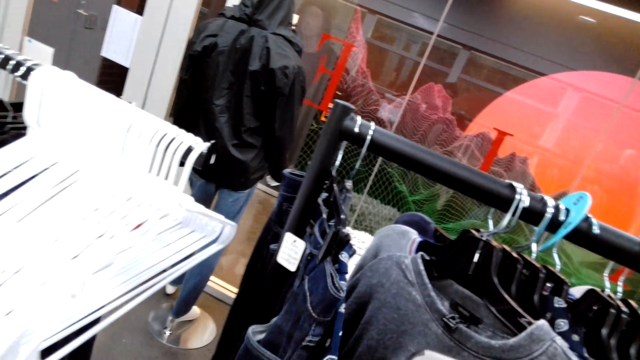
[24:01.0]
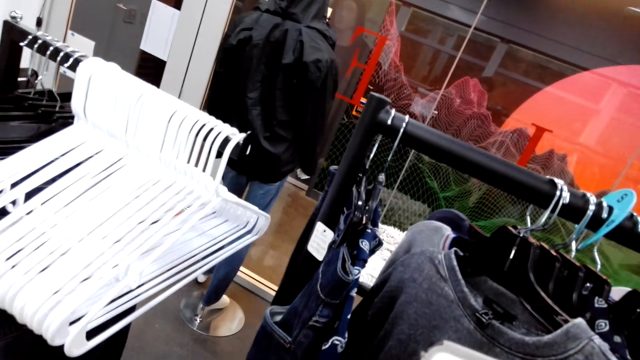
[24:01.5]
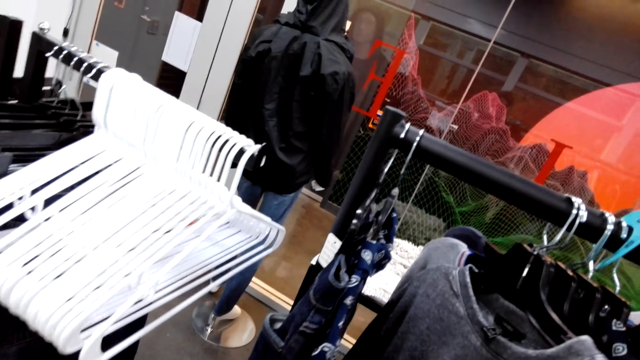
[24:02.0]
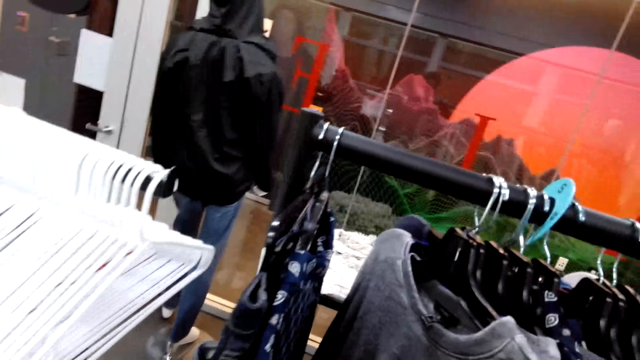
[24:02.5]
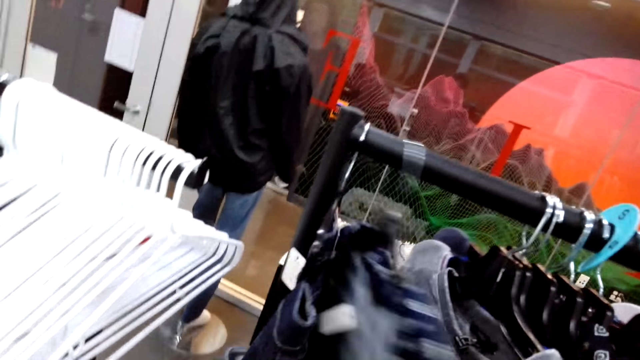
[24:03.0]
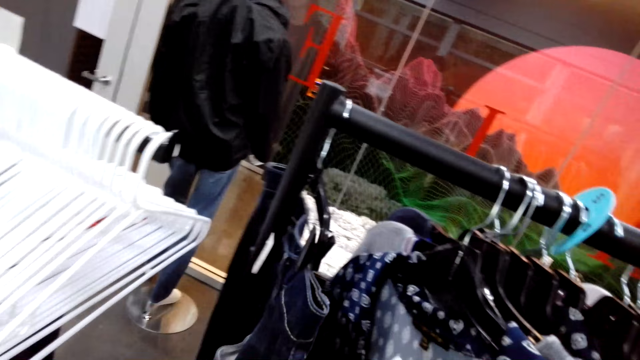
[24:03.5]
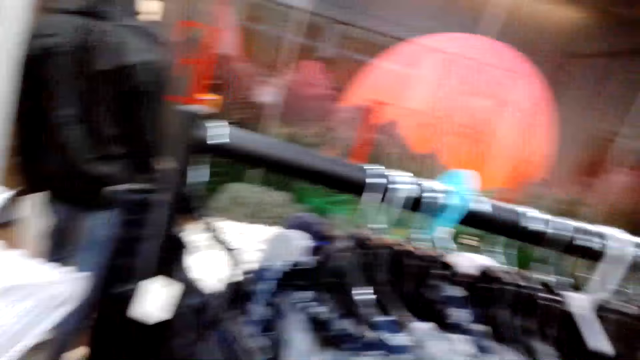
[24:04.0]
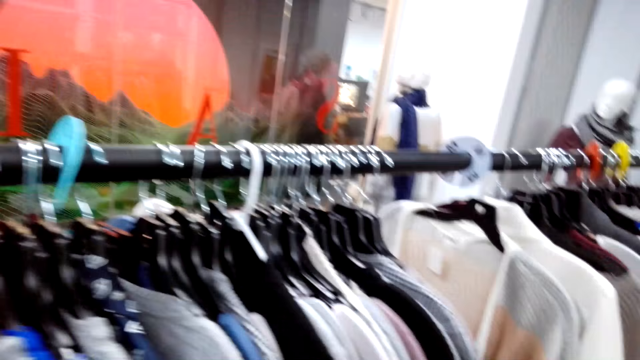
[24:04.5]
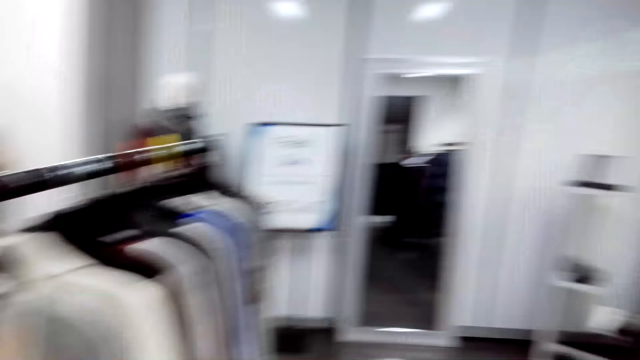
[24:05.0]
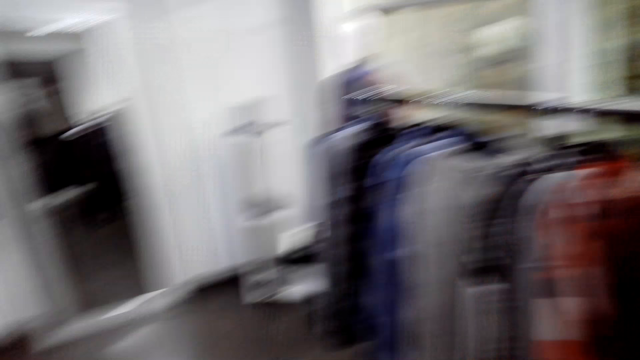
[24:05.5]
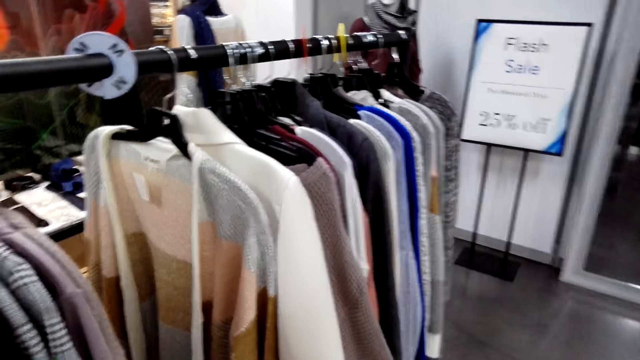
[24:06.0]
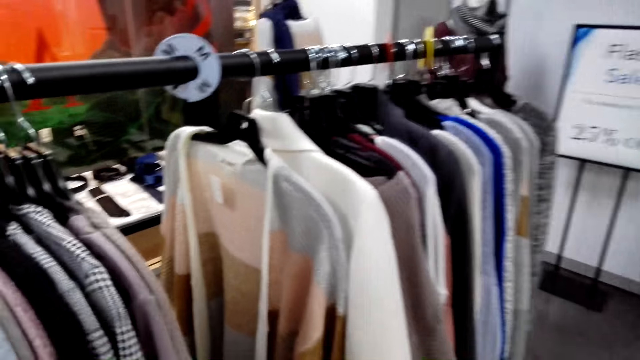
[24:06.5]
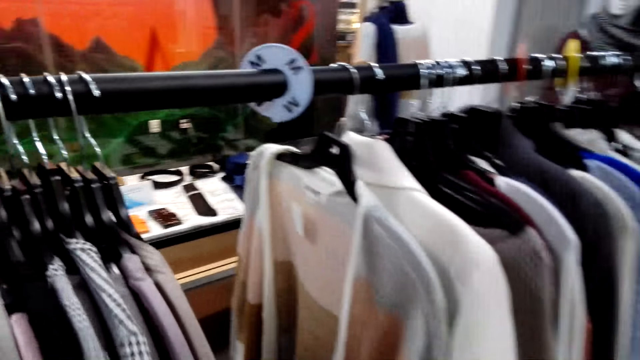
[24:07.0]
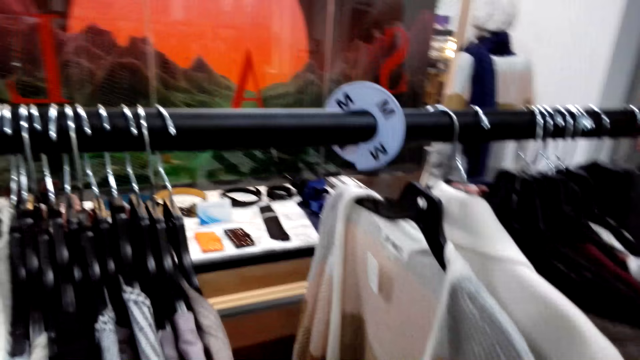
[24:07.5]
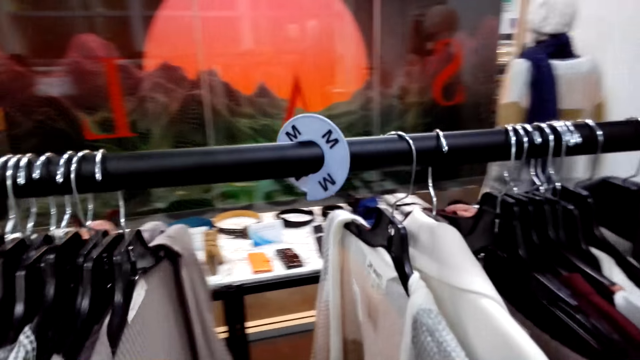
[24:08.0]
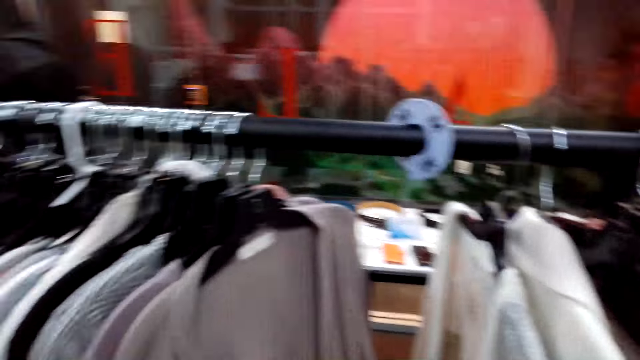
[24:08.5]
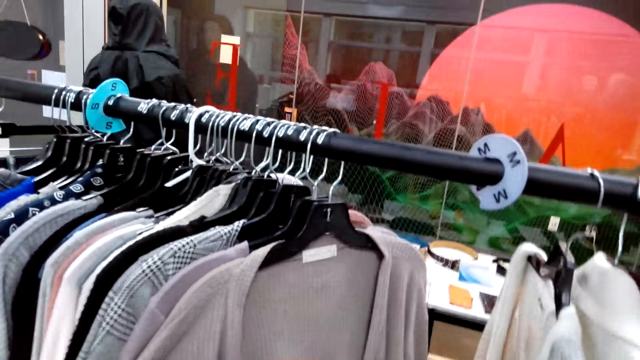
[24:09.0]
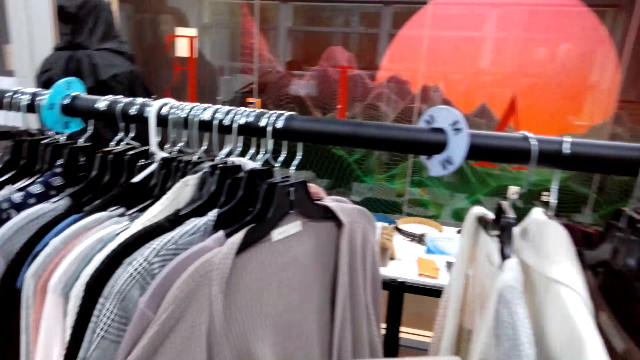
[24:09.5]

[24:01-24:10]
The camera wearer moves a blouse. They turn around.

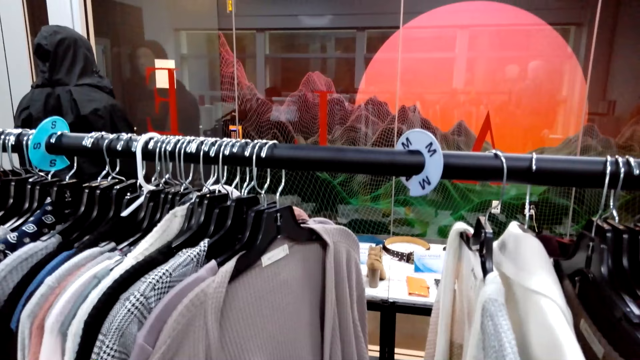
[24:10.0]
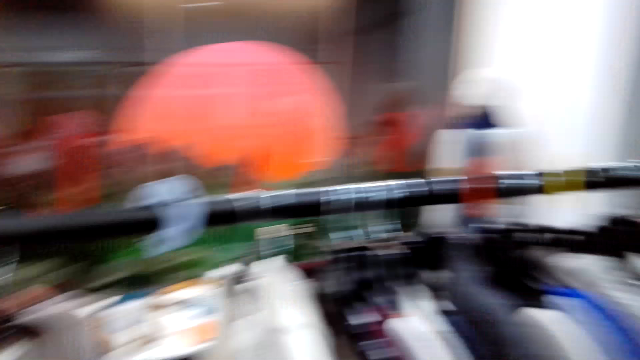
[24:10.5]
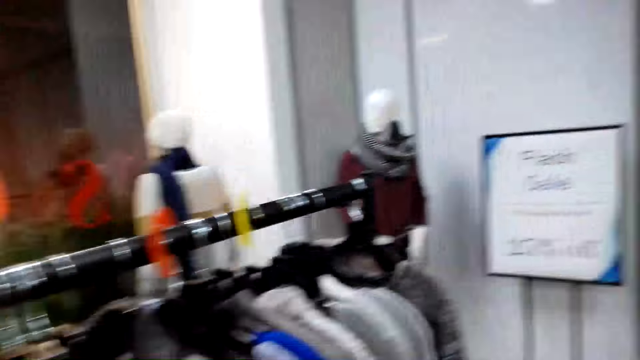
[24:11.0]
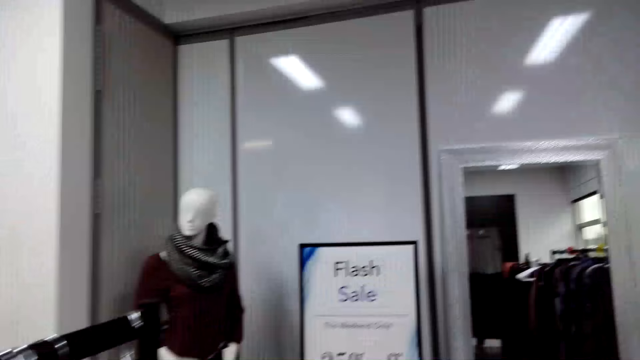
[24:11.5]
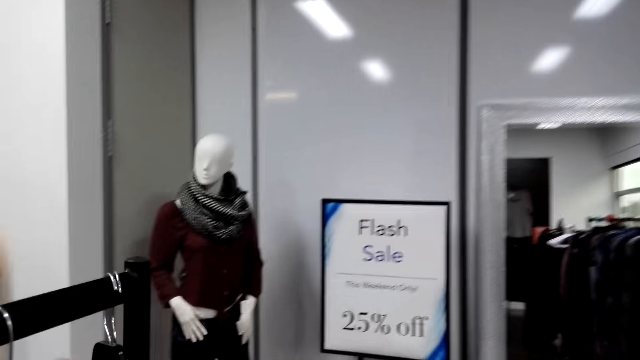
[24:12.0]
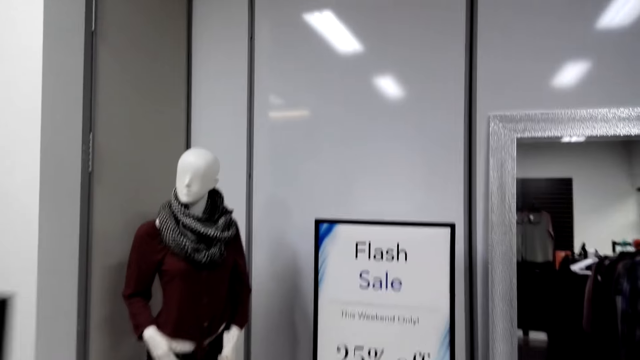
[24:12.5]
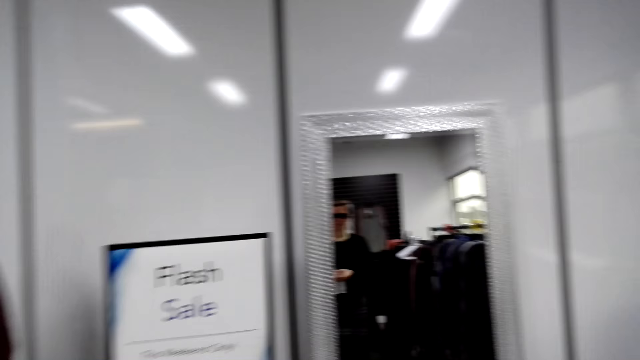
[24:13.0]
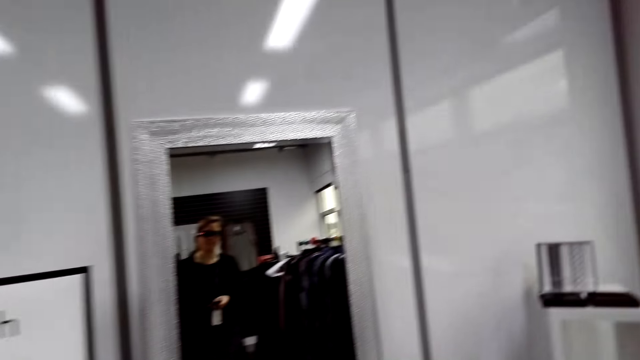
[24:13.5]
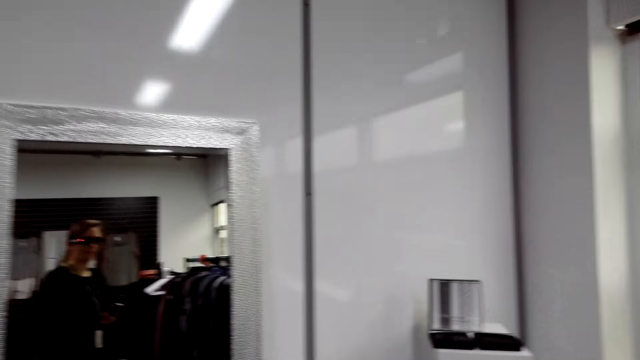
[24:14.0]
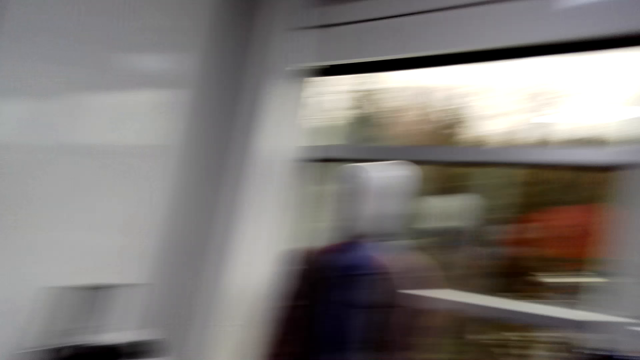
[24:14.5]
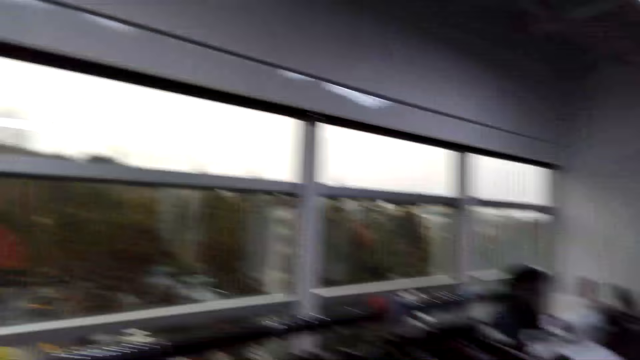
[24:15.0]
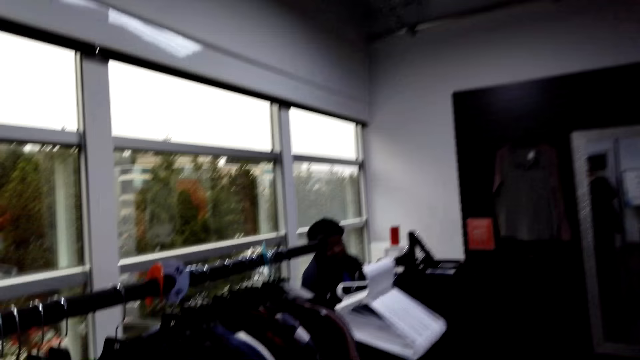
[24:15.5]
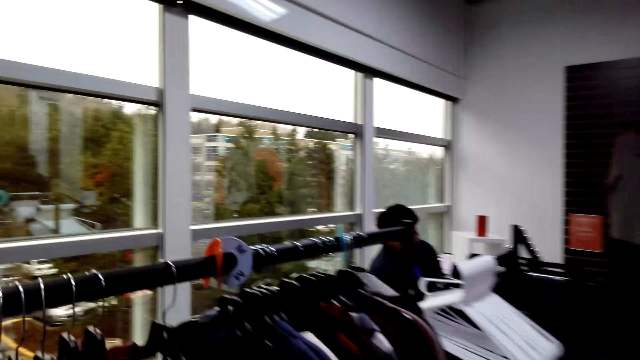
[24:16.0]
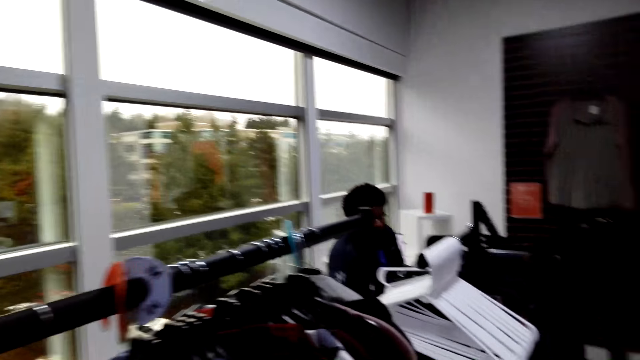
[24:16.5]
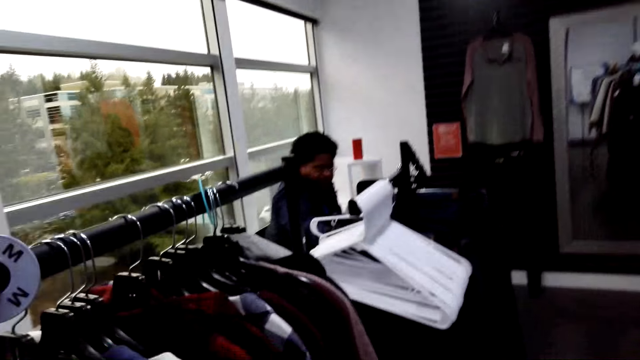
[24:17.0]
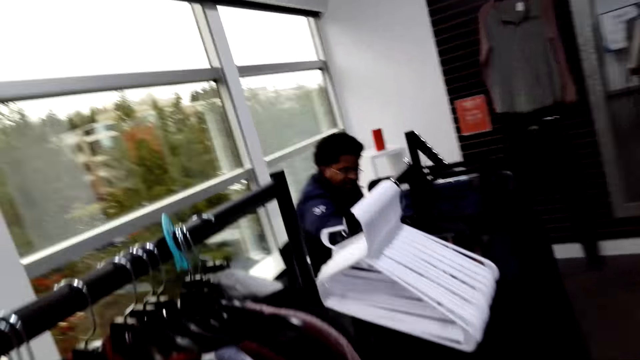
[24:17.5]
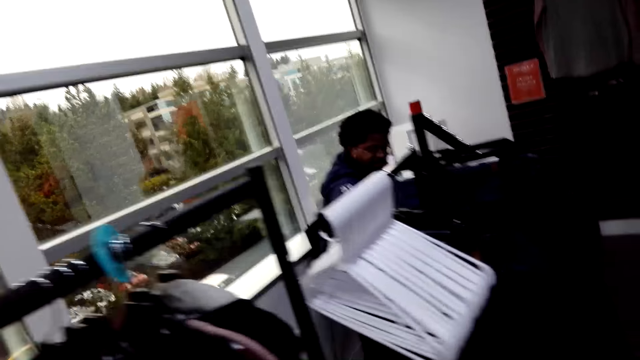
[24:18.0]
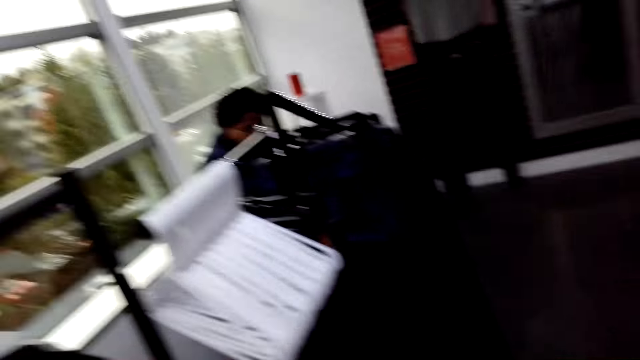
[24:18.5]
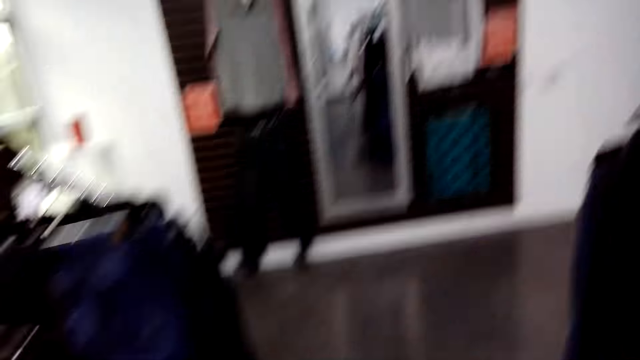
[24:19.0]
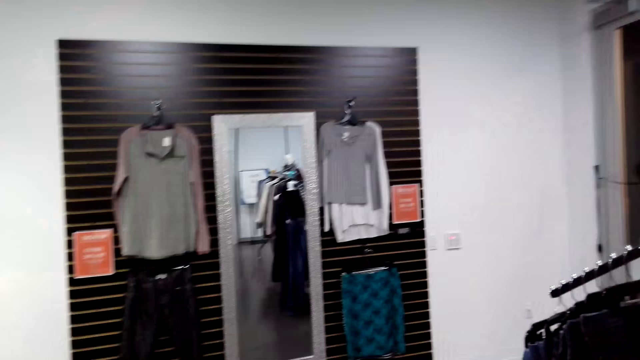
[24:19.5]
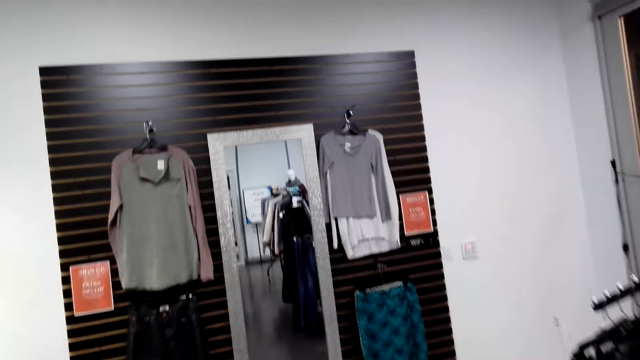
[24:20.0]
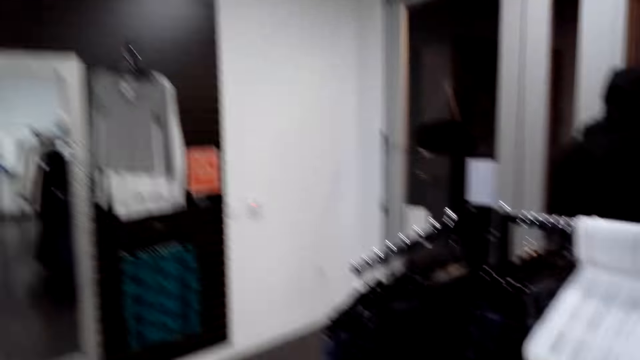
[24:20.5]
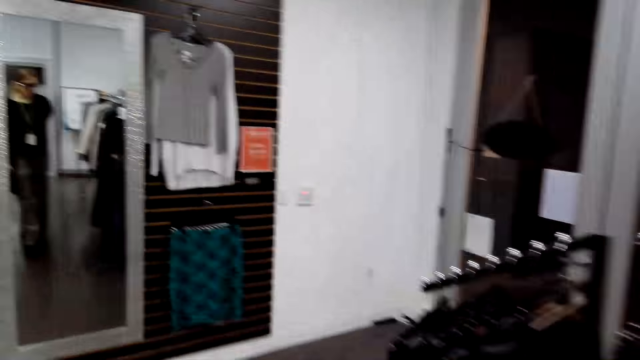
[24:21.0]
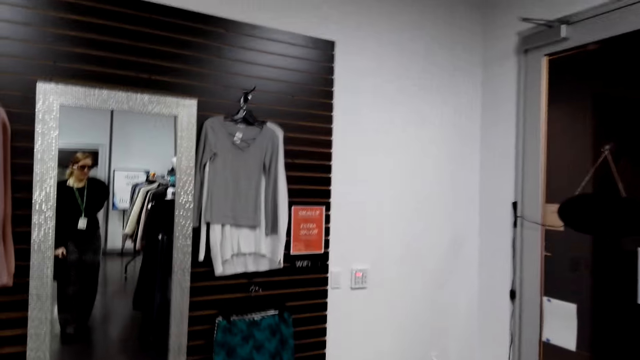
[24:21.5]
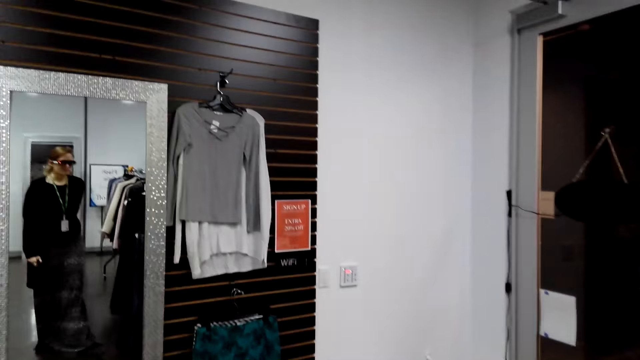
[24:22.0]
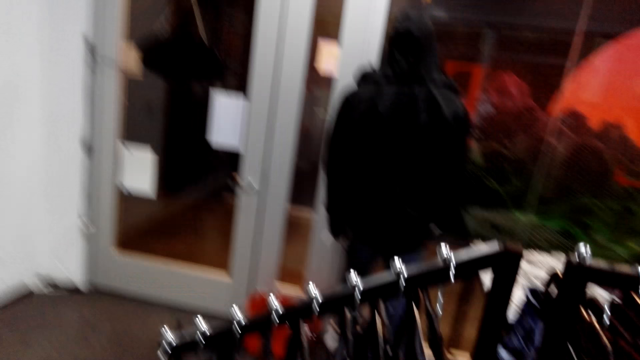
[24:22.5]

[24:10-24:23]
The camera wearer walks in the fashion boutique. A man dialogues with the camera wearer. The camera wearer walks in the fashion boutique.
